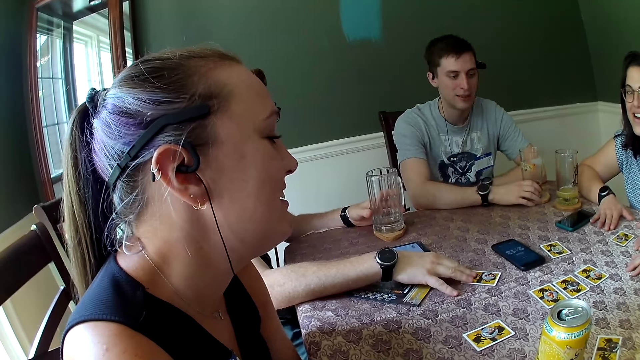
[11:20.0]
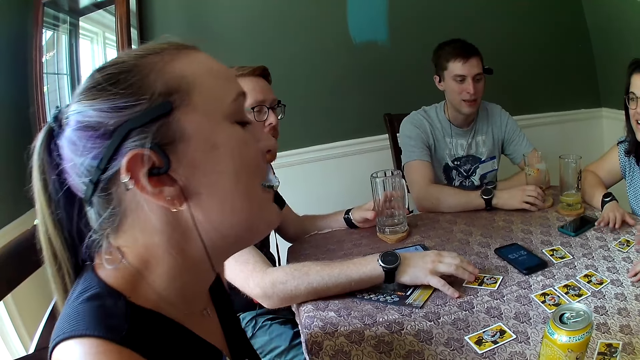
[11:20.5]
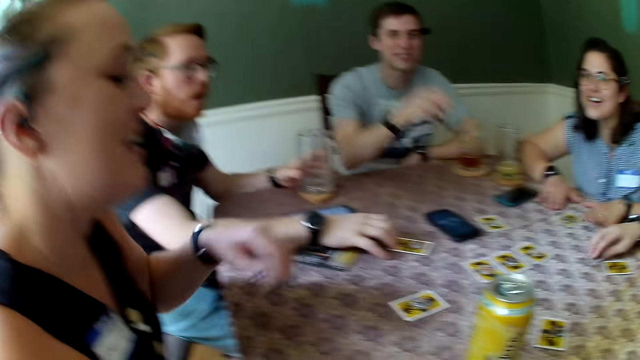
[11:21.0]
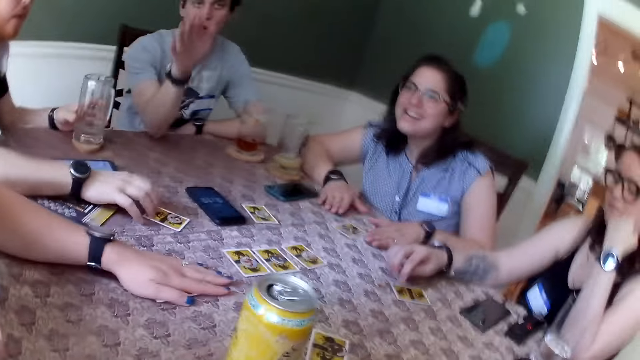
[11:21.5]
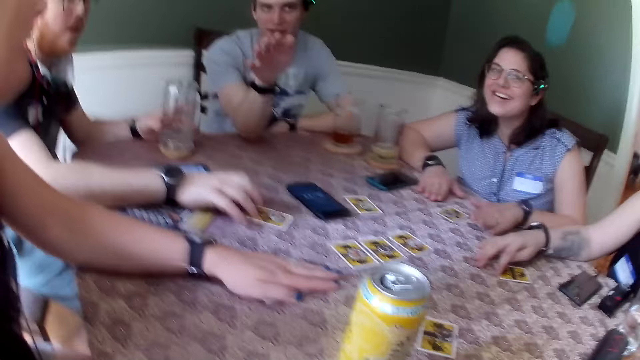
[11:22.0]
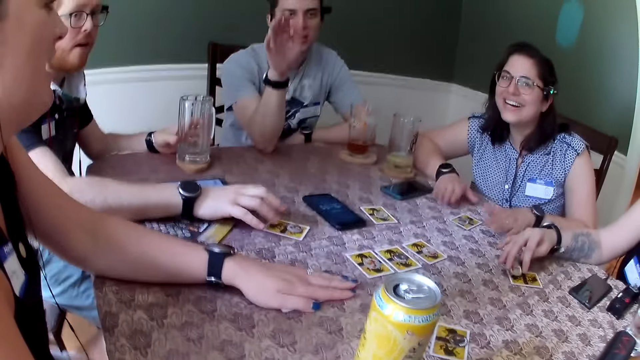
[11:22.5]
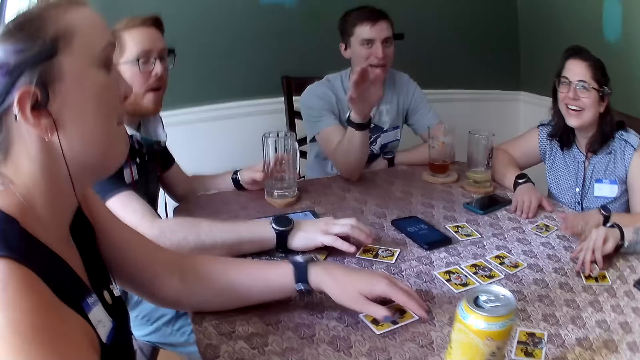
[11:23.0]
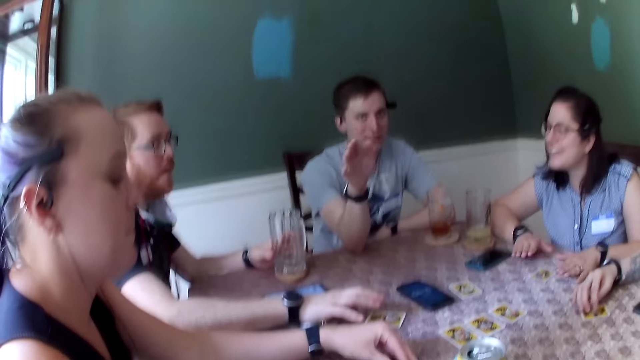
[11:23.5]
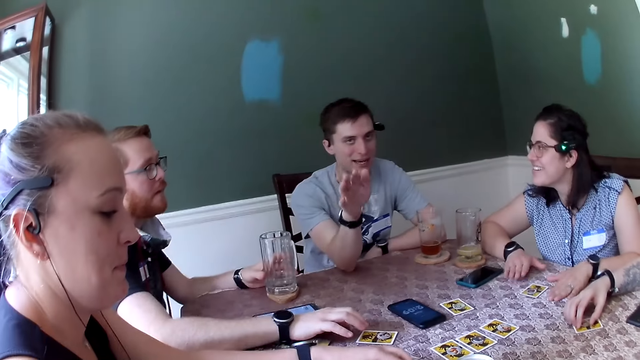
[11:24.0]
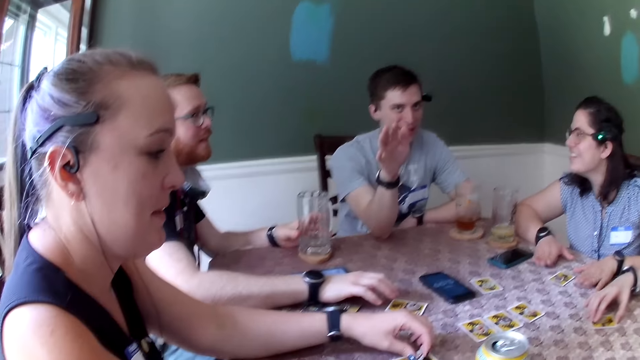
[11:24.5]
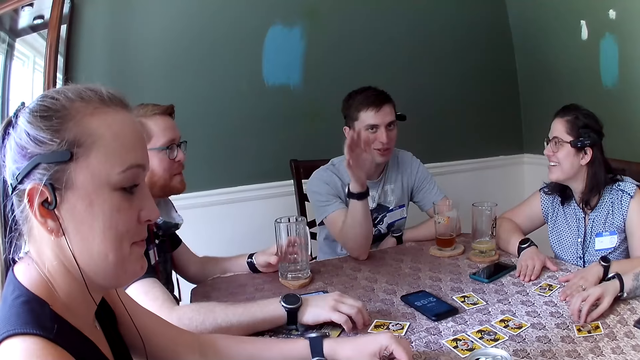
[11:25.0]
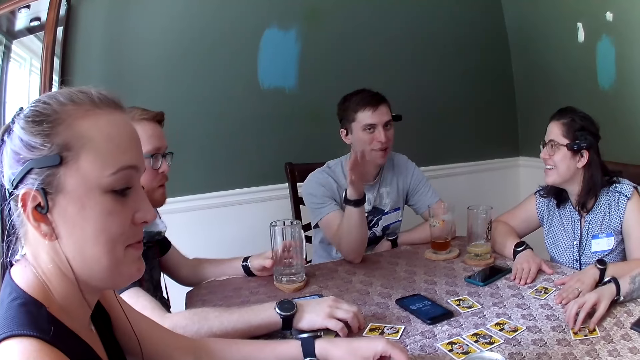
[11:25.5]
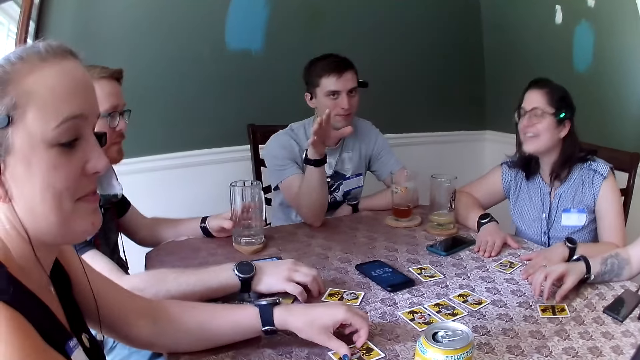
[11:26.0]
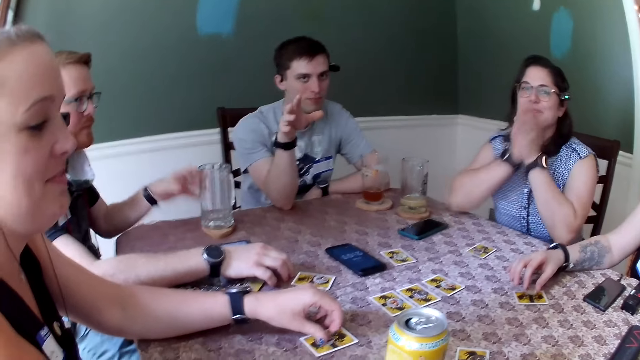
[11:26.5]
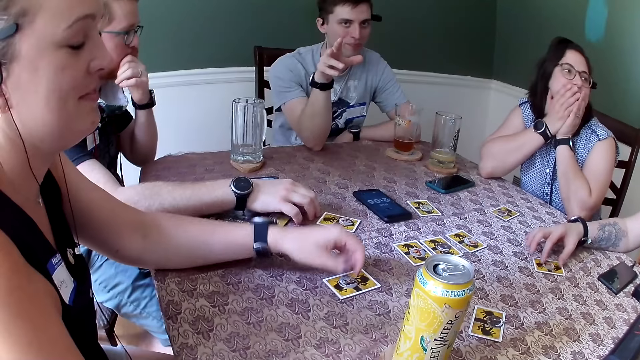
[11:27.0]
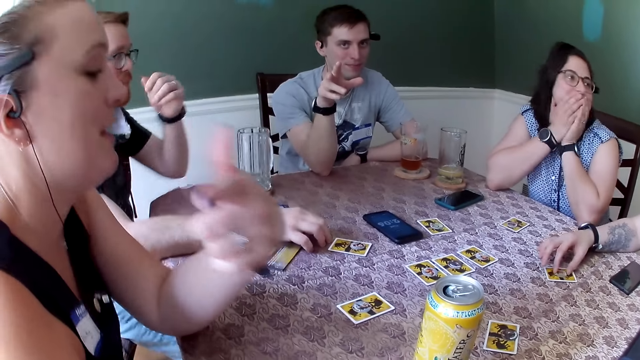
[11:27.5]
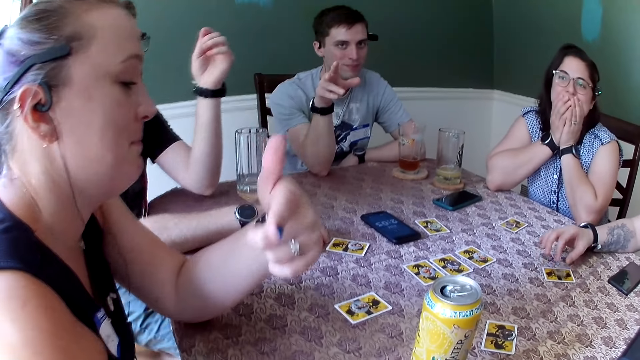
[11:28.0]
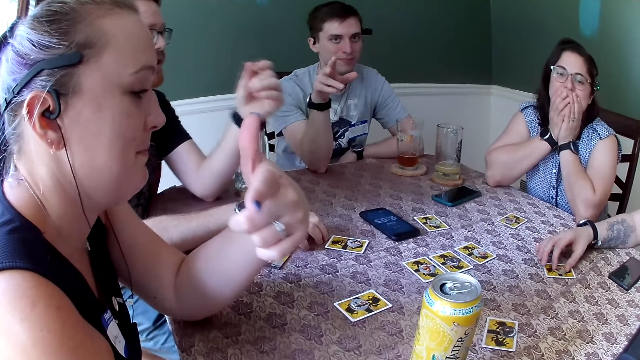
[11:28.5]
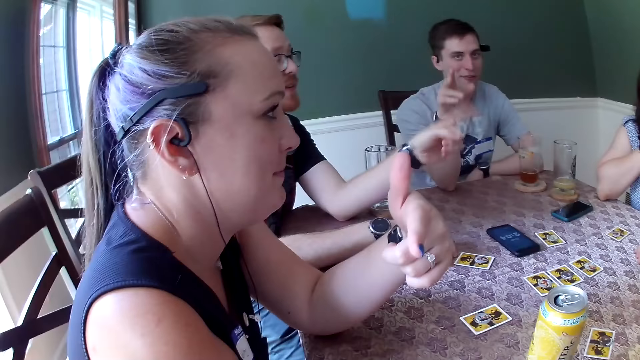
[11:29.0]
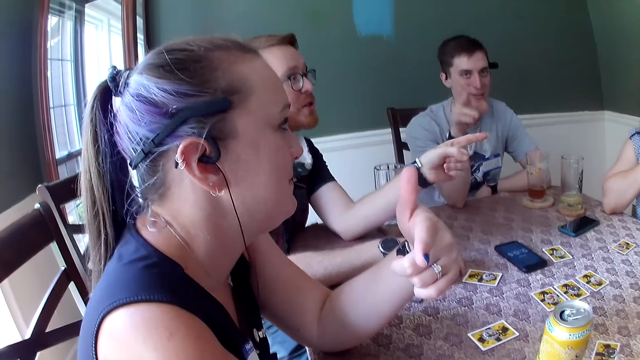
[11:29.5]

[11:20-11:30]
The camera wearer interacts with a man.

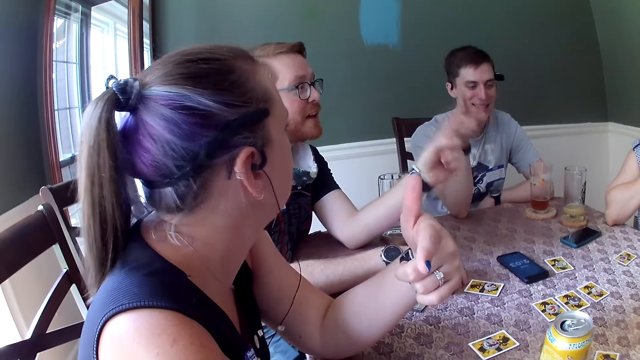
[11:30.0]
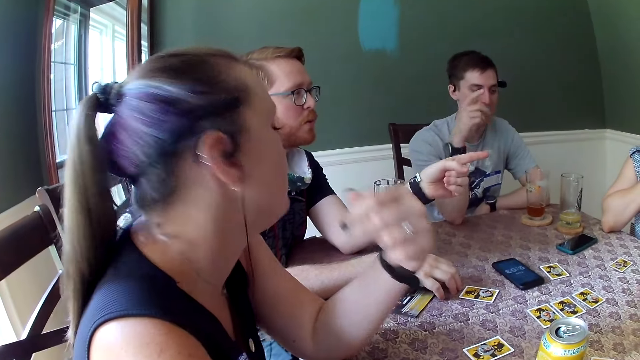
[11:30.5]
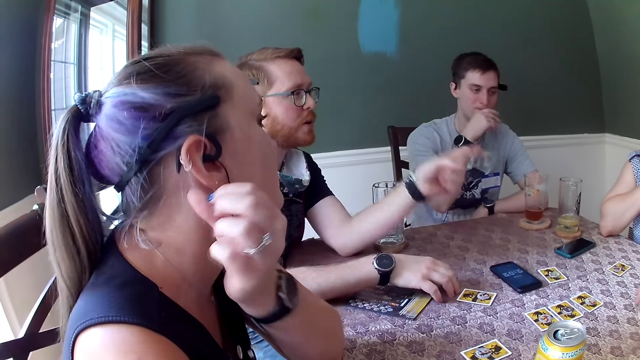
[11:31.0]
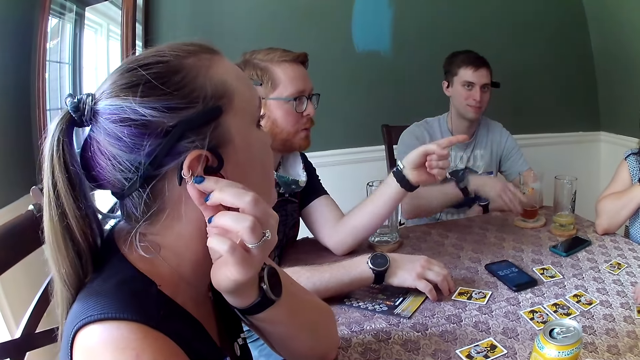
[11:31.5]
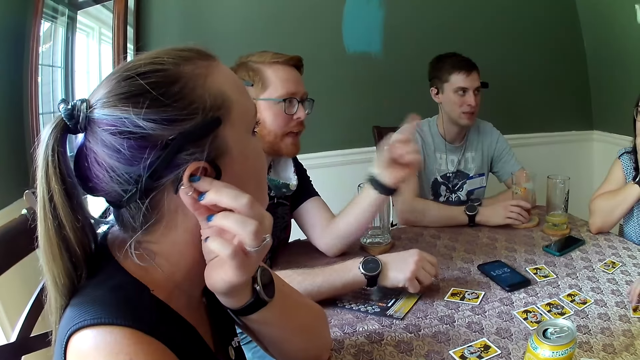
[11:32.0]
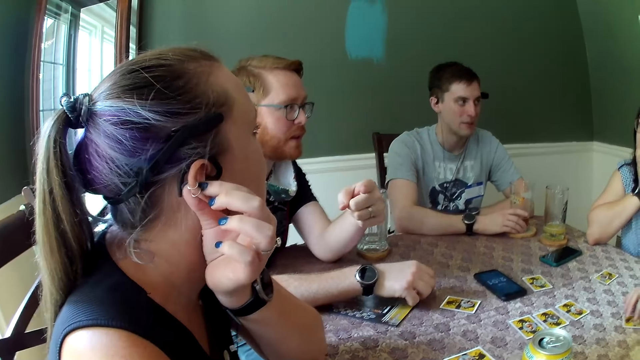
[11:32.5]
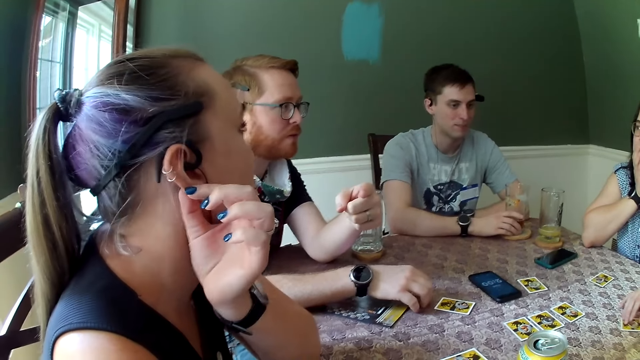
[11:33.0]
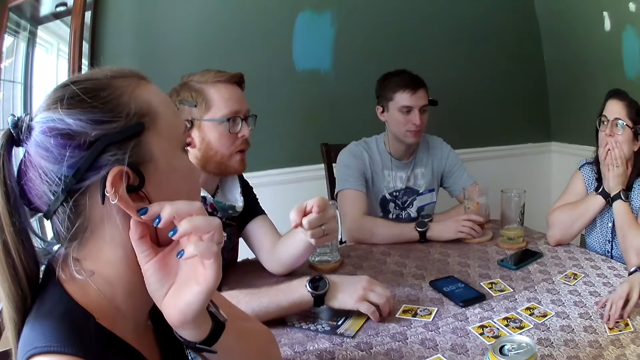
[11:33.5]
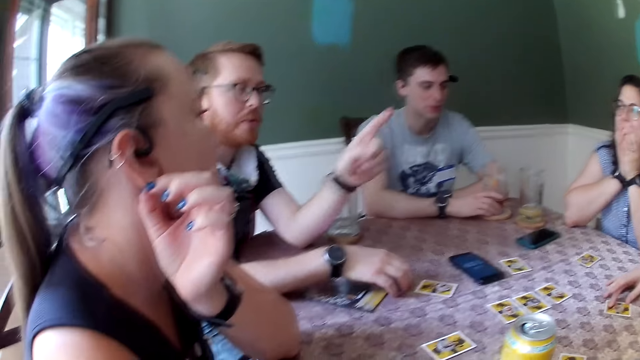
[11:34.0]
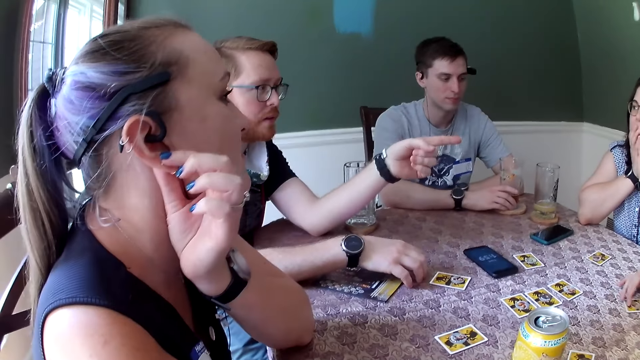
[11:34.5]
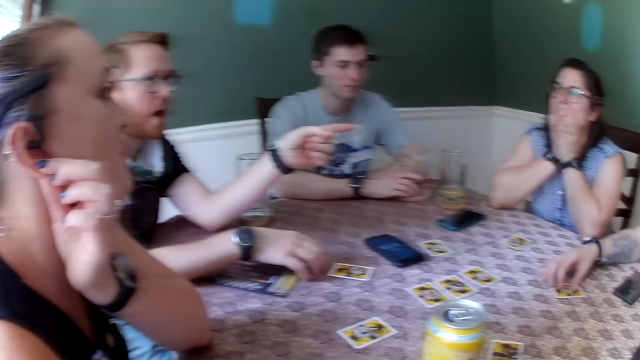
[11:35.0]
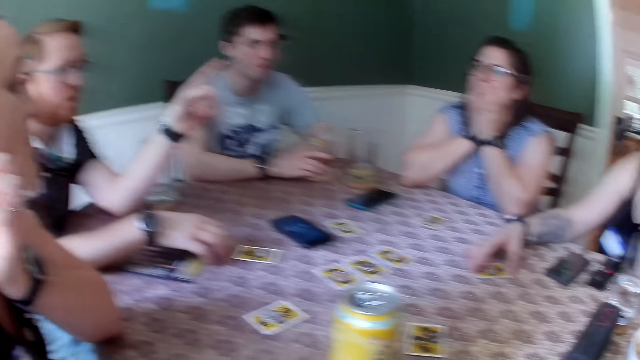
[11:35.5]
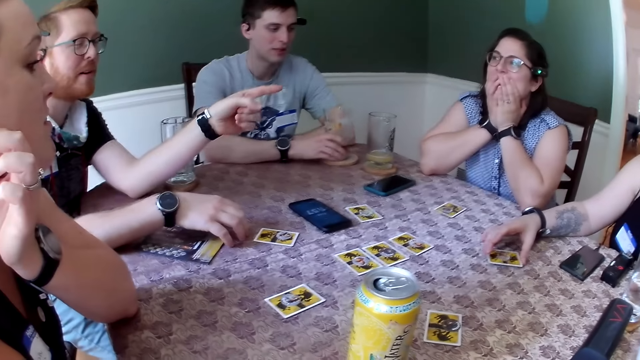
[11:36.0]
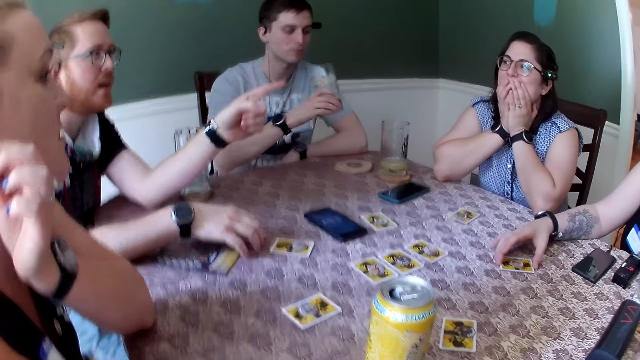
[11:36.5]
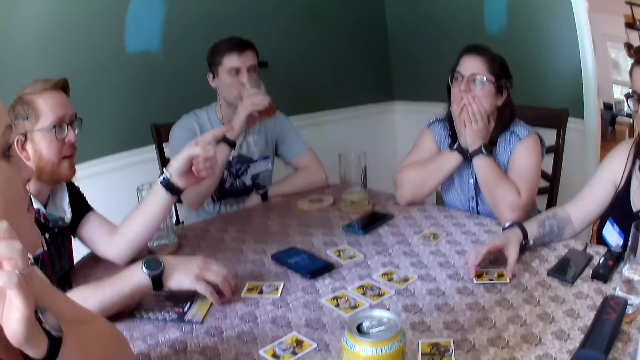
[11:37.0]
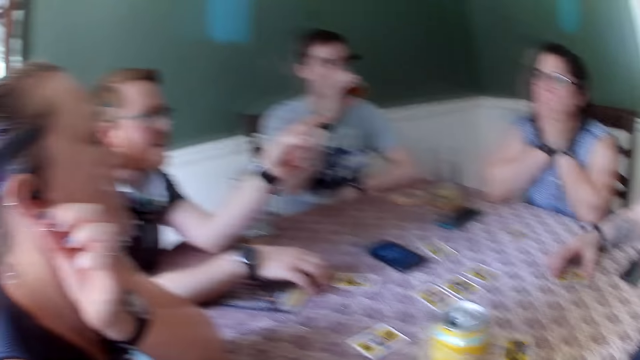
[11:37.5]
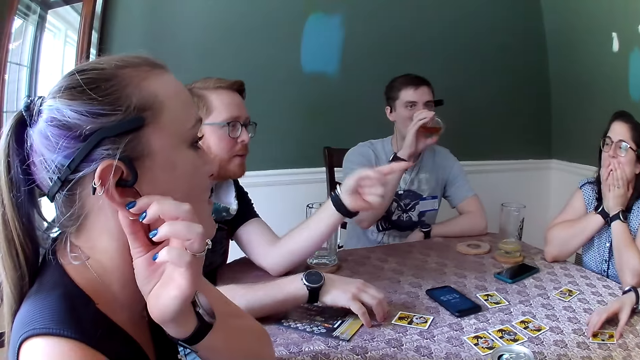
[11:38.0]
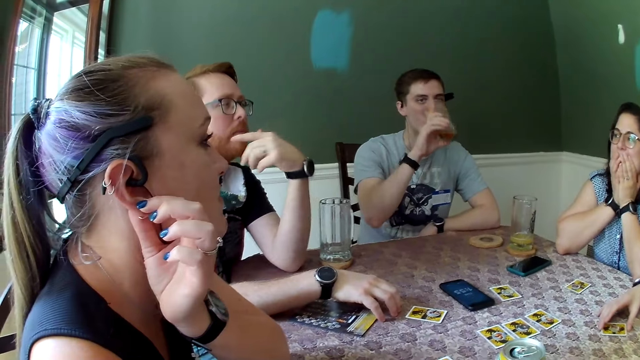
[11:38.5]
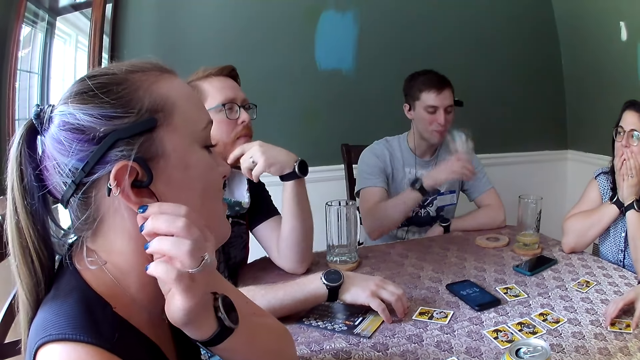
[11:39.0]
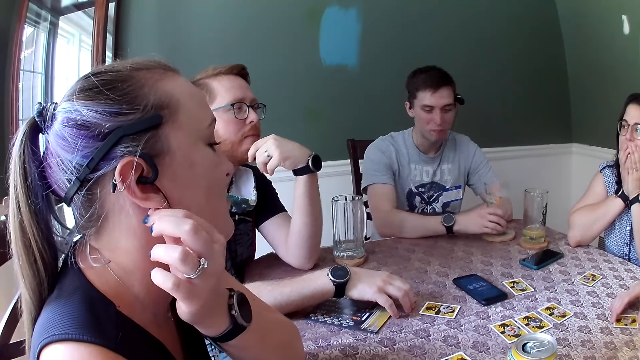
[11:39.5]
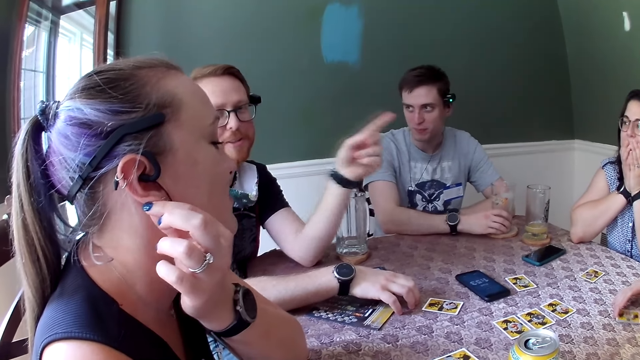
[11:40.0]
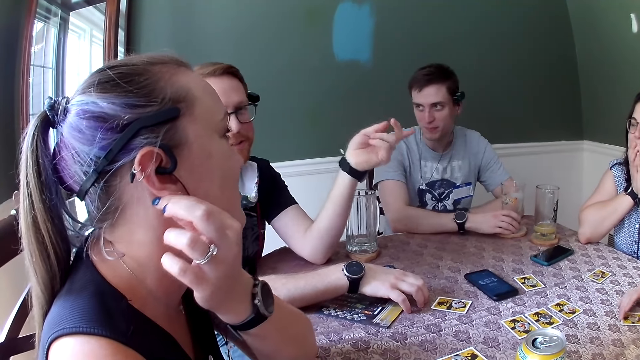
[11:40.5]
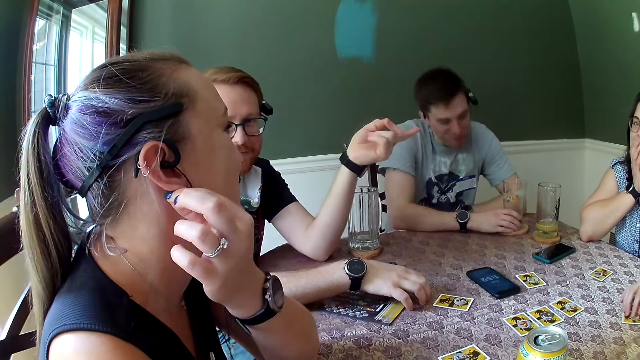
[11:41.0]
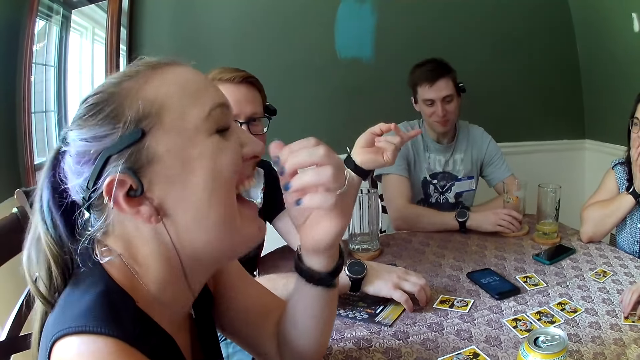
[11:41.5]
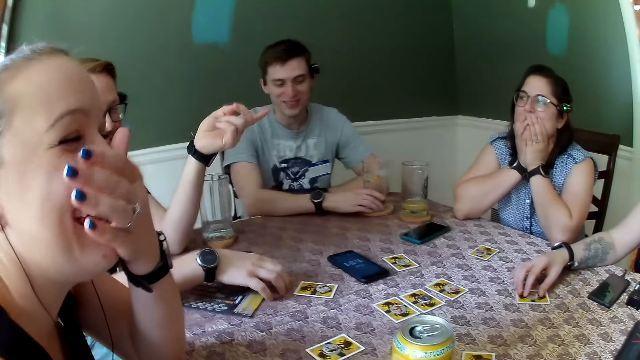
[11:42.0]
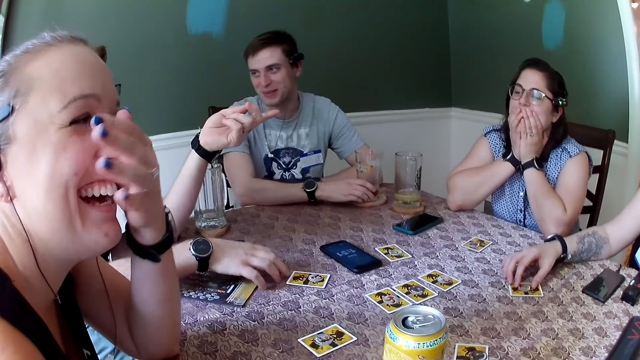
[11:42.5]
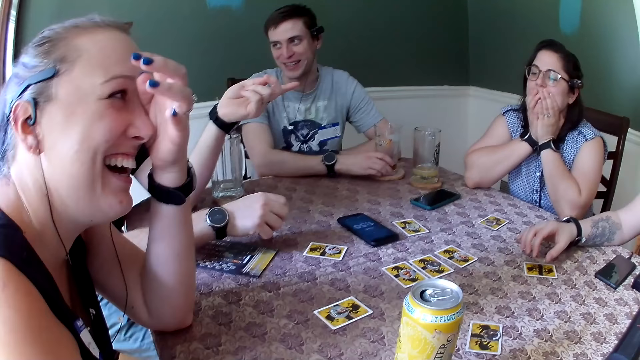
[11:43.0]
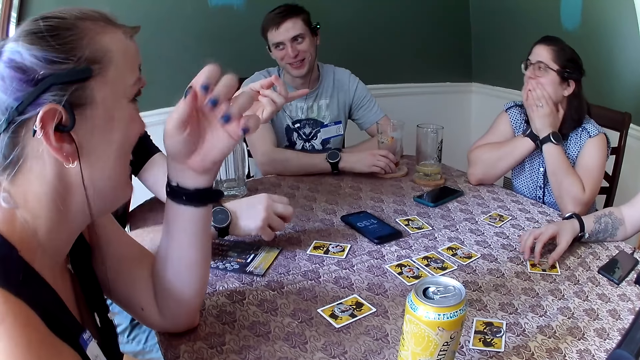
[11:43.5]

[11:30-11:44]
The man holds the cup with his right hand. The woman adjusts the card on the table with her right hand. The man picks up the cup from the table with his right hand. The man drops the cup on the table with his right hand.
